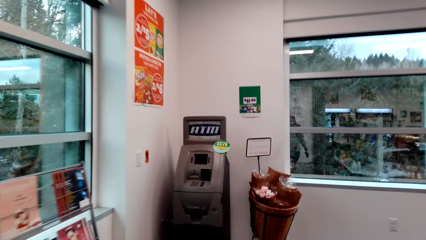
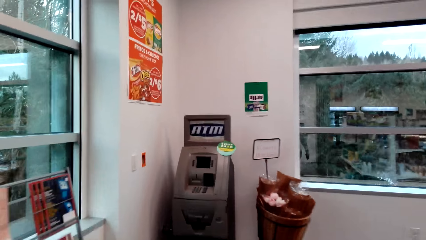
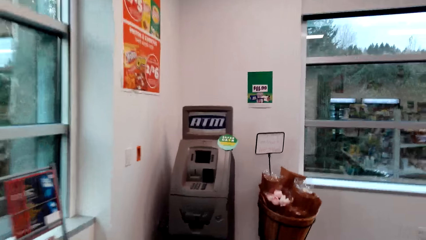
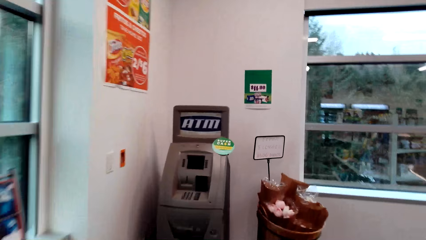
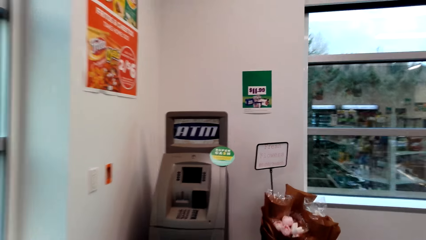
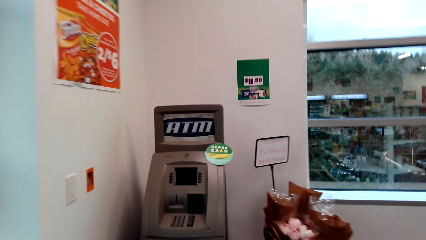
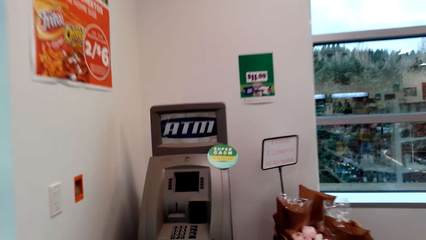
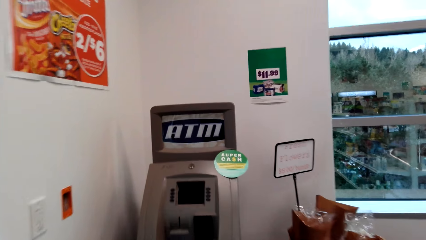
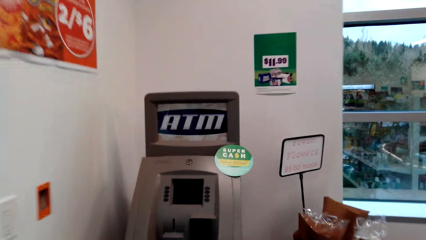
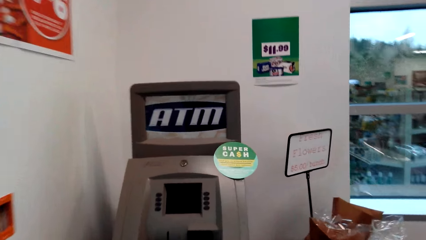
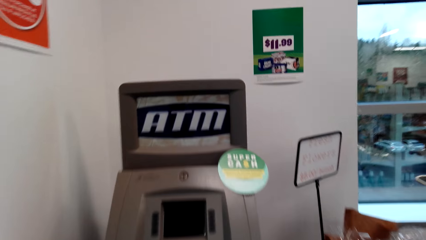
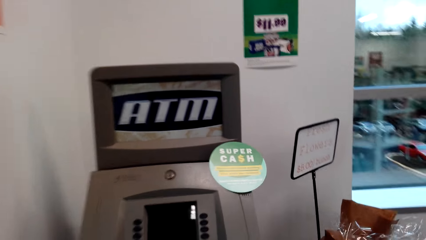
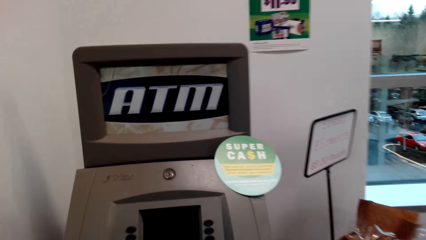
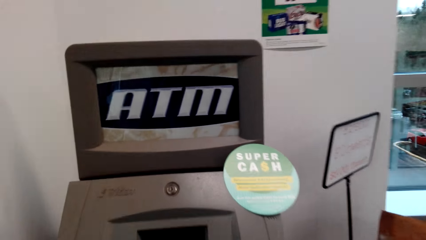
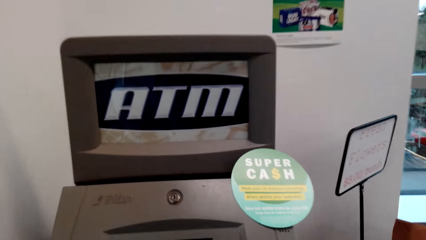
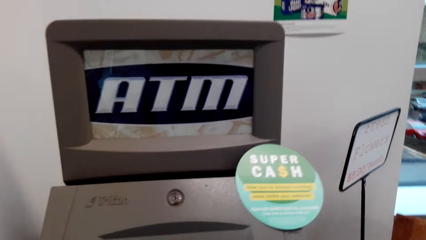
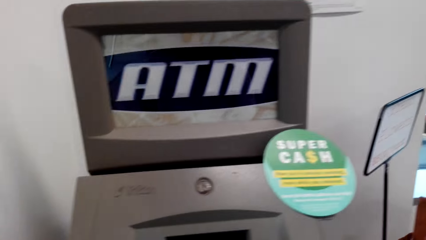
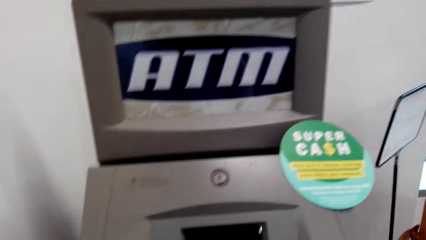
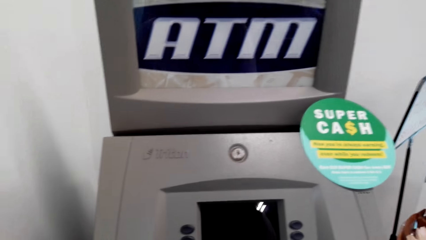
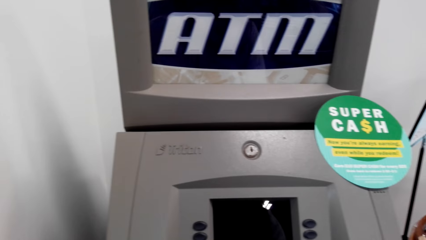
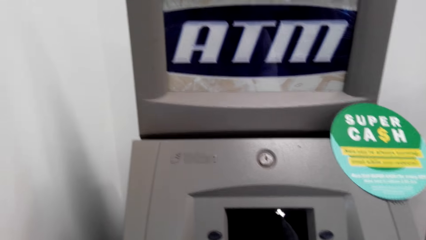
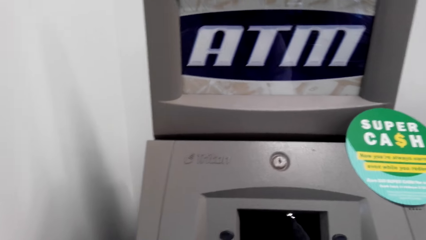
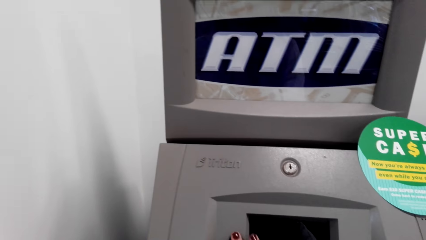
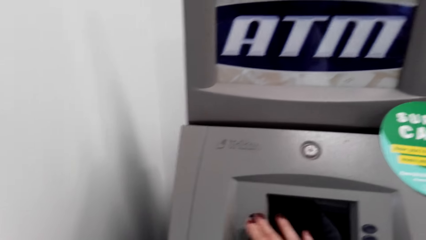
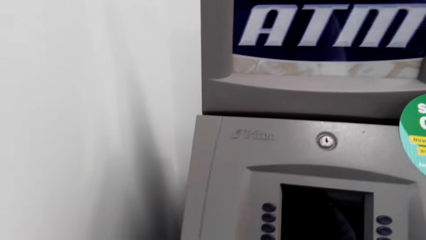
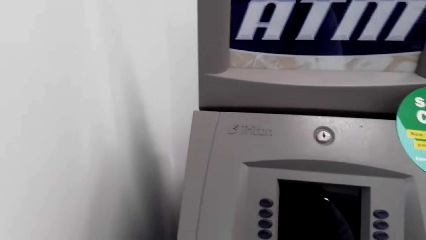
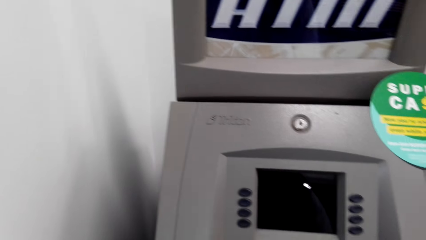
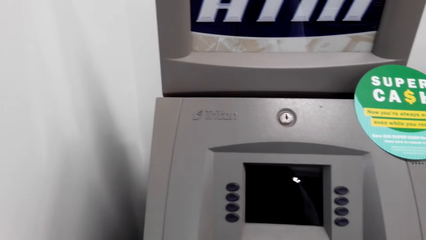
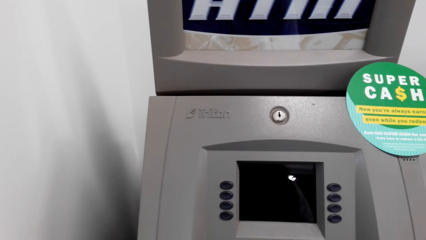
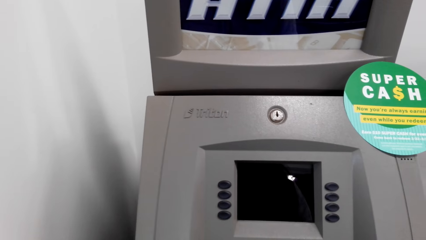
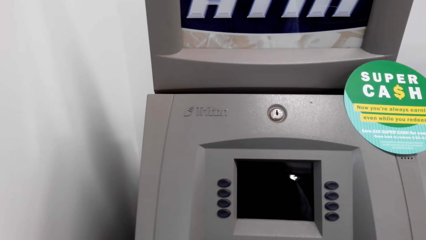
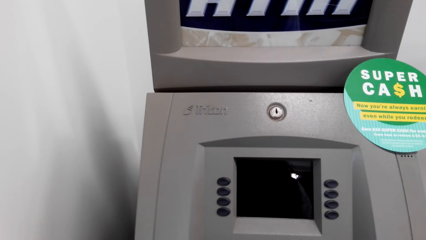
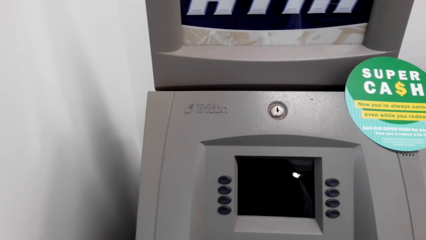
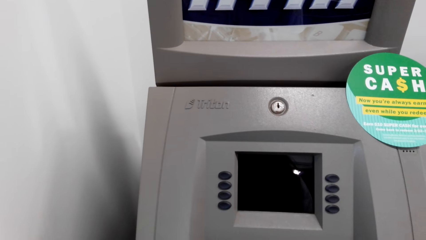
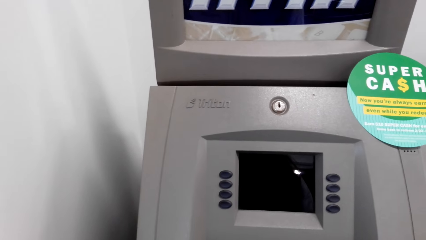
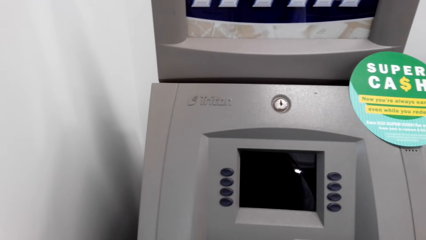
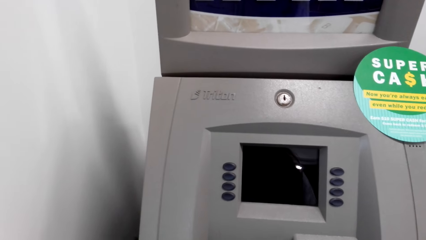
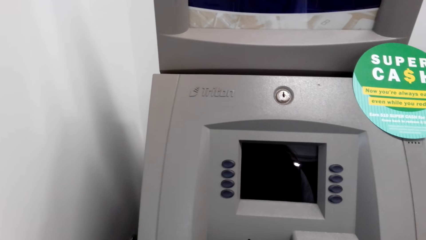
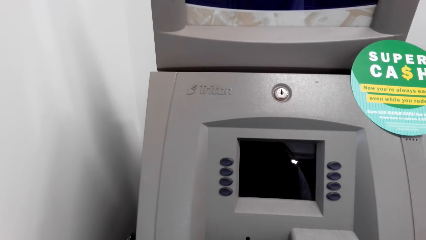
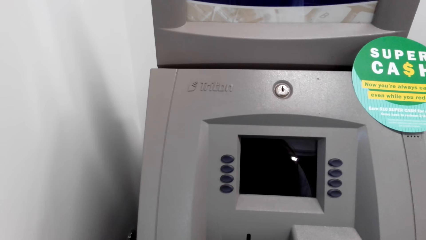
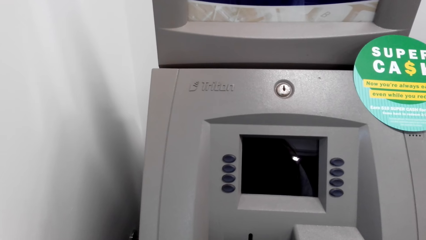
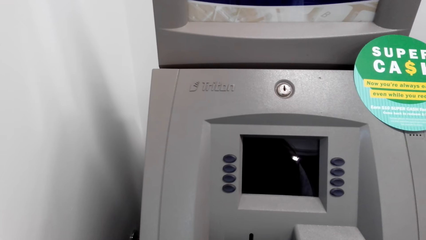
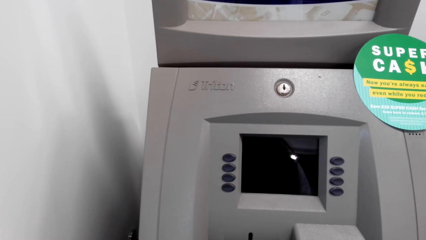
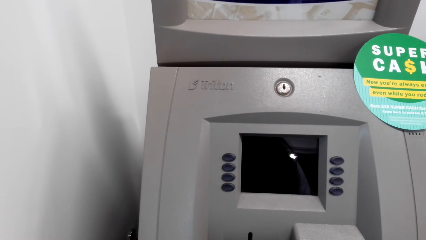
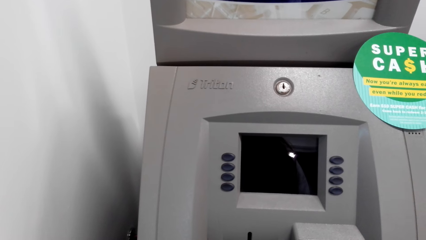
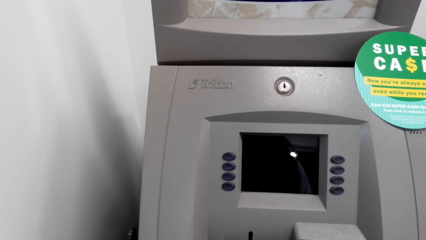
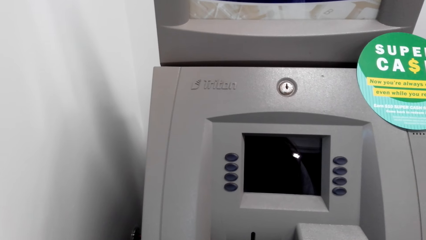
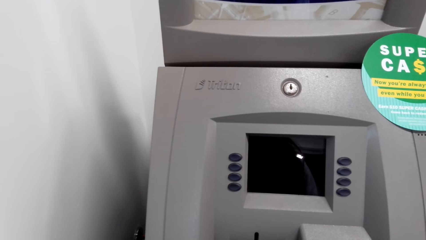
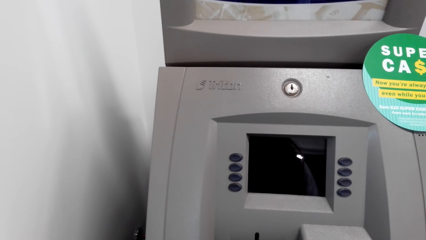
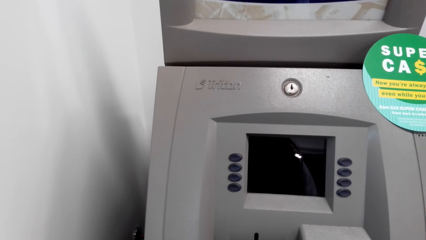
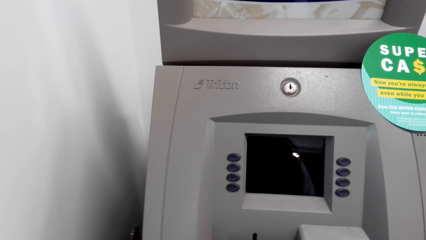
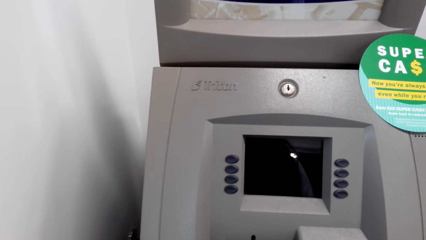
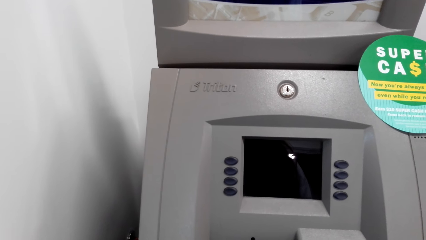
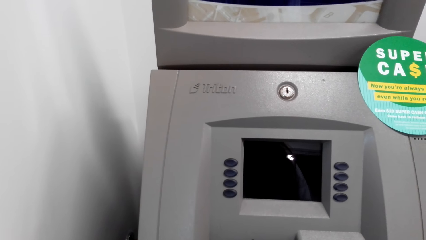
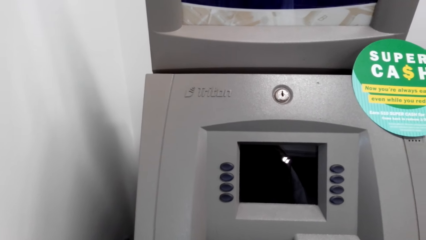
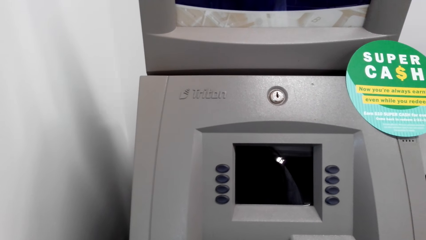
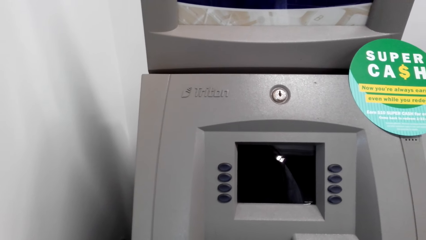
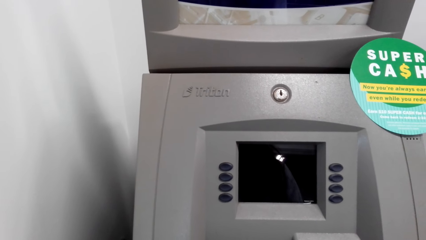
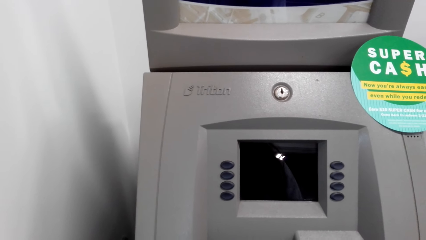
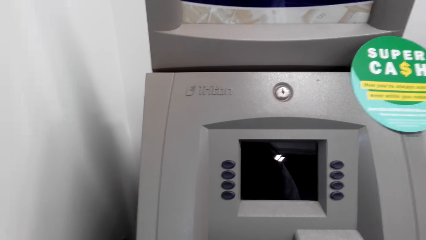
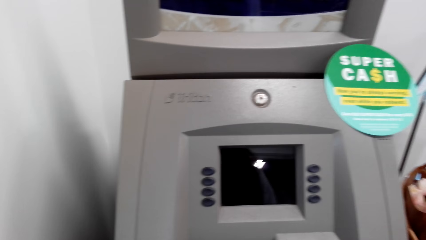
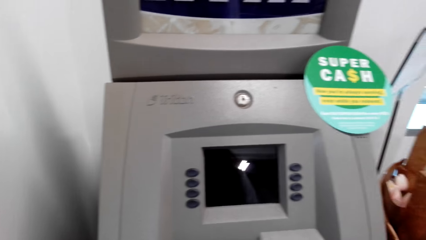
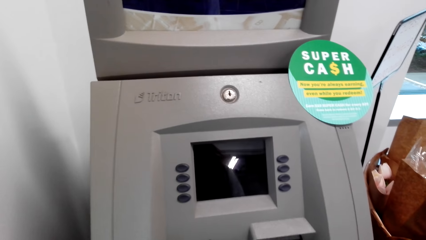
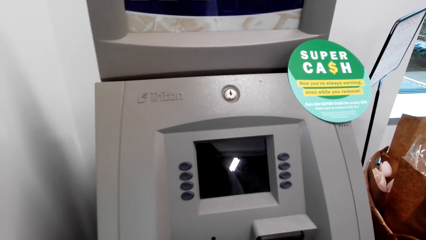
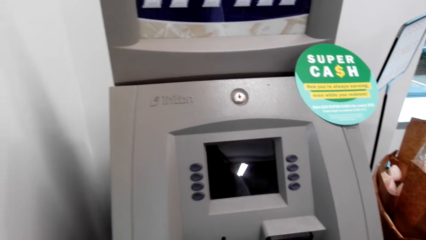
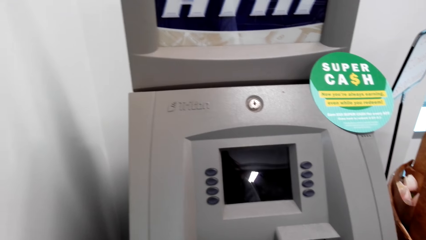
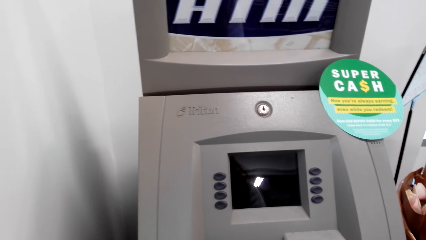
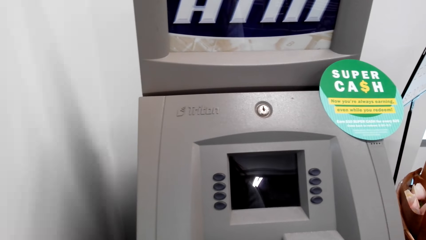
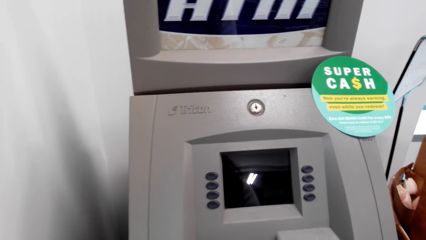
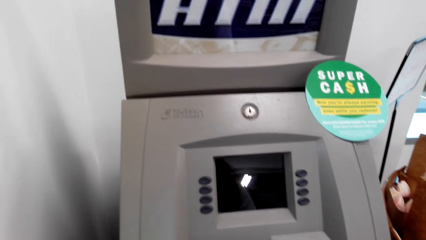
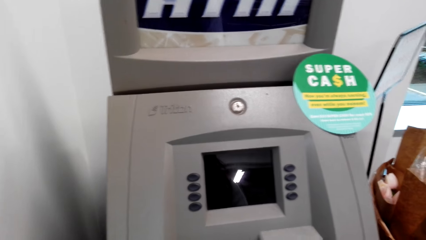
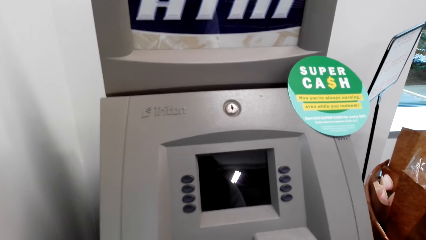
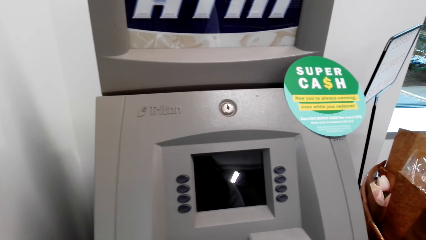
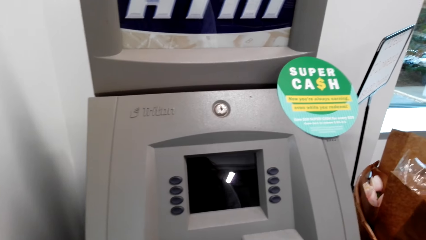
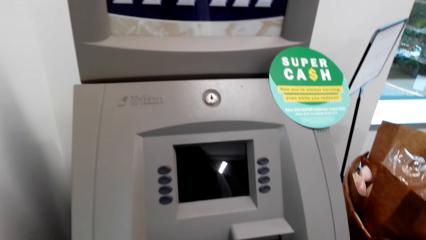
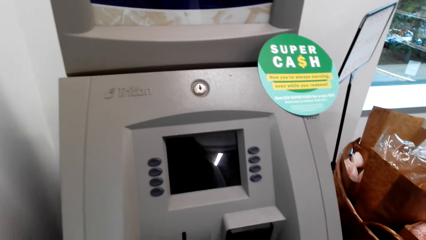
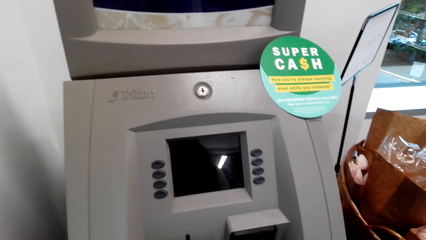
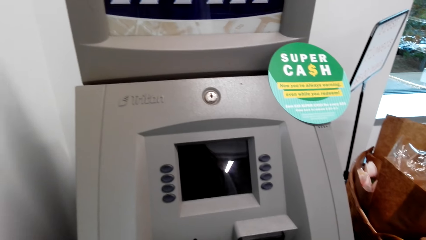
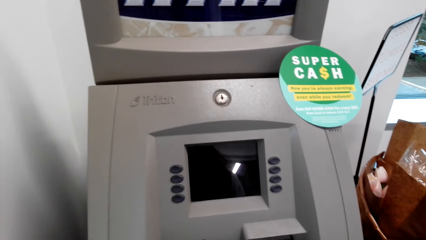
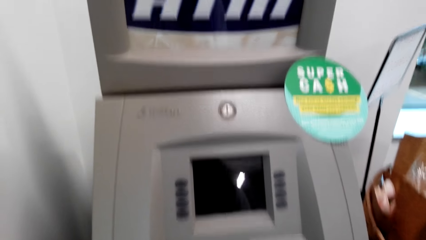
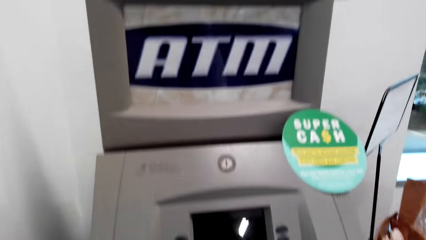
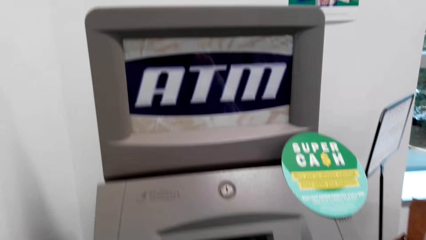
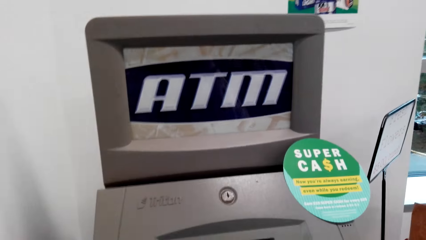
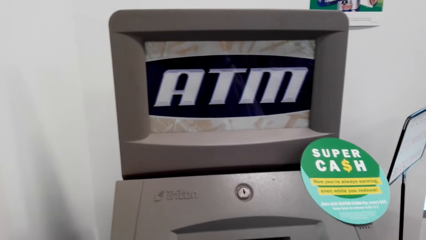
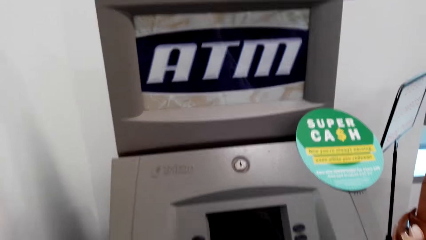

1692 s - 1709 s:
The camera wearer operates the ATM machine.
